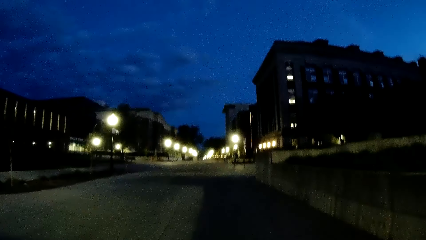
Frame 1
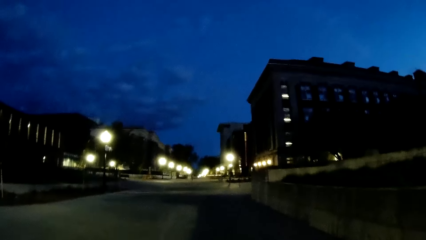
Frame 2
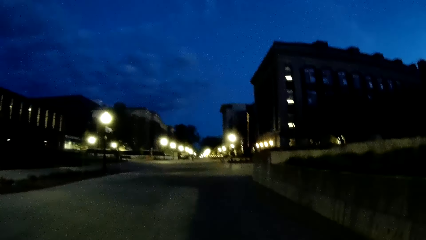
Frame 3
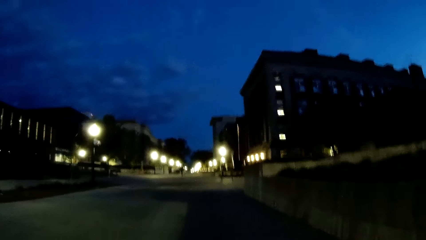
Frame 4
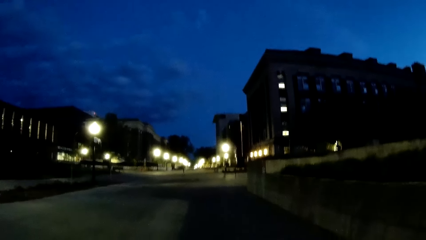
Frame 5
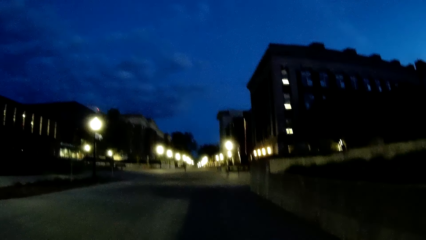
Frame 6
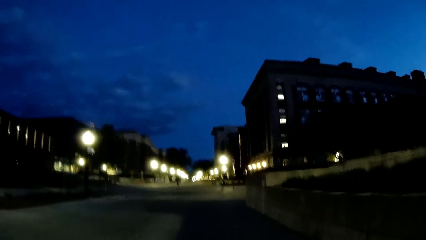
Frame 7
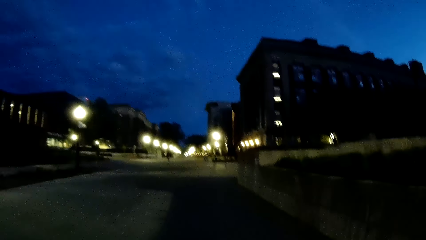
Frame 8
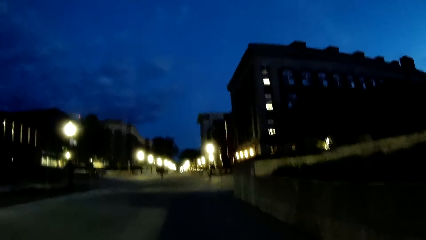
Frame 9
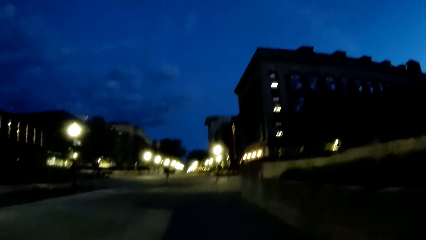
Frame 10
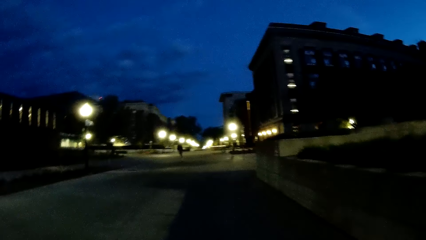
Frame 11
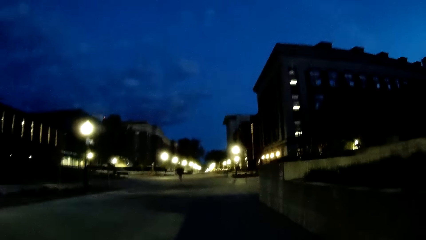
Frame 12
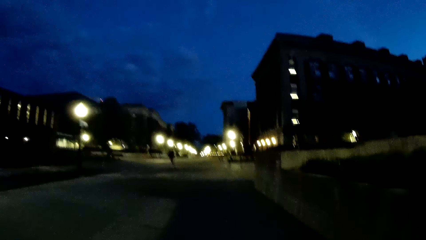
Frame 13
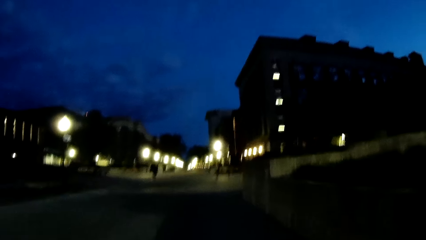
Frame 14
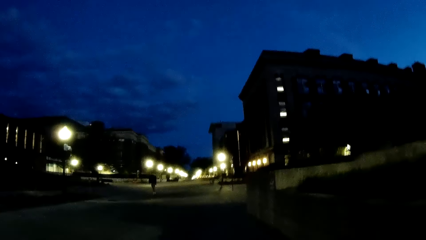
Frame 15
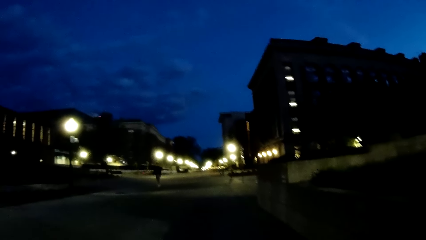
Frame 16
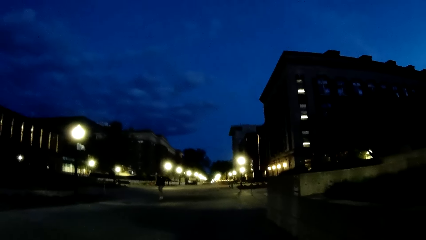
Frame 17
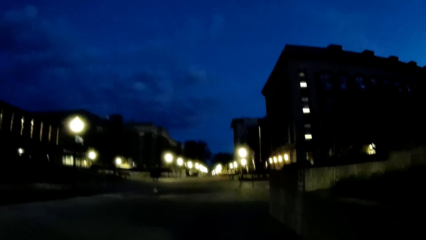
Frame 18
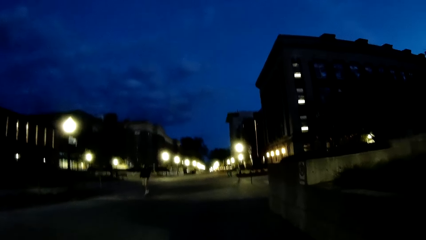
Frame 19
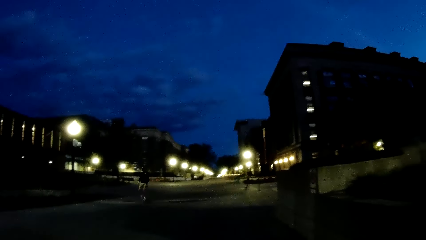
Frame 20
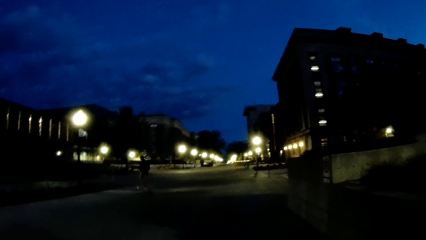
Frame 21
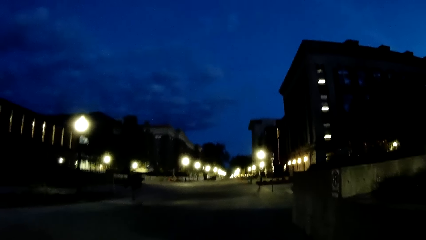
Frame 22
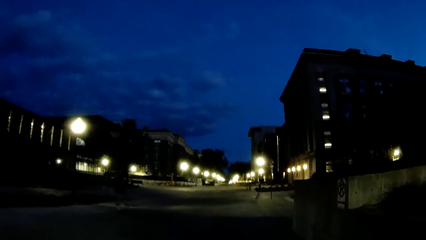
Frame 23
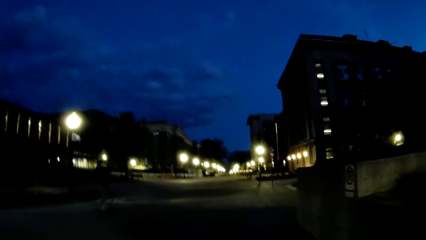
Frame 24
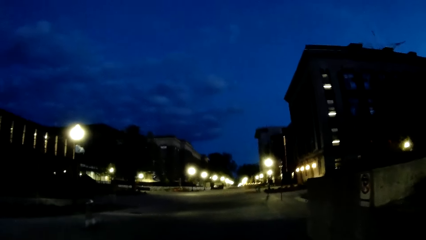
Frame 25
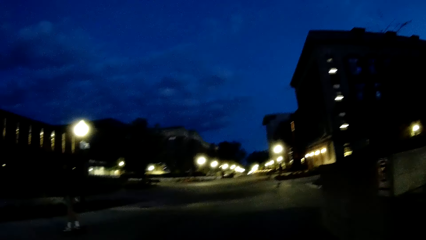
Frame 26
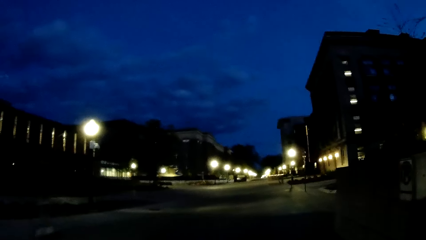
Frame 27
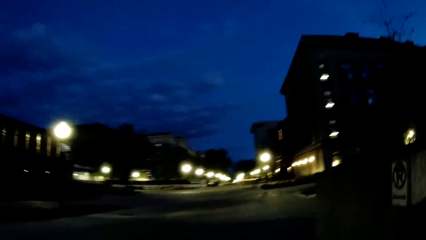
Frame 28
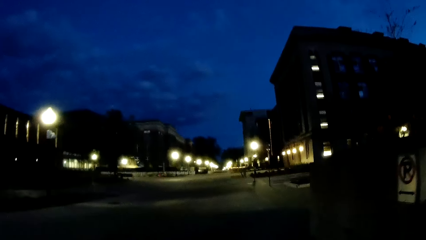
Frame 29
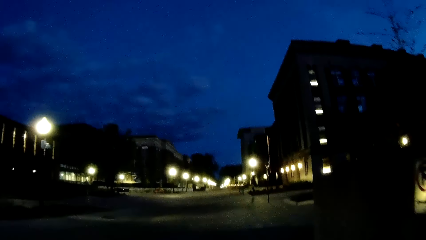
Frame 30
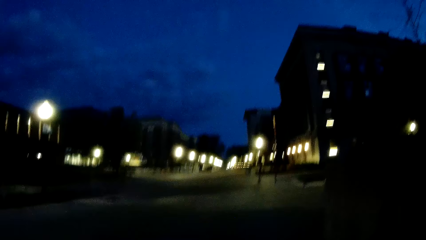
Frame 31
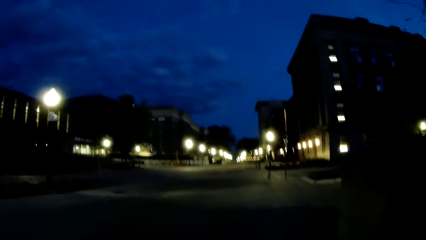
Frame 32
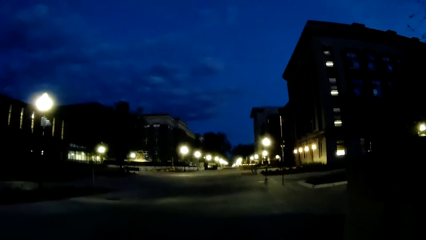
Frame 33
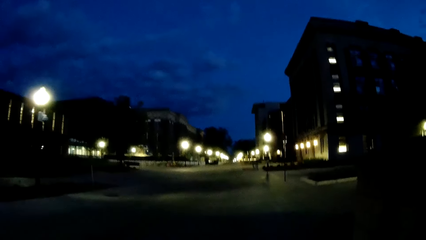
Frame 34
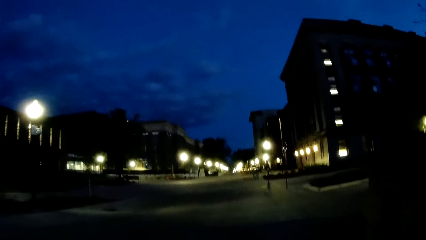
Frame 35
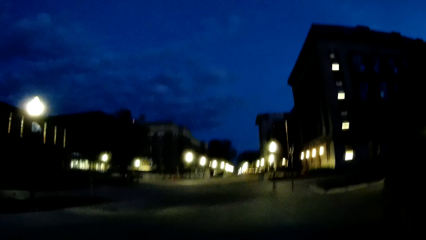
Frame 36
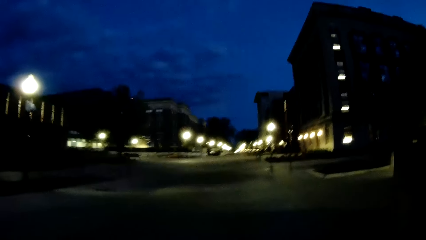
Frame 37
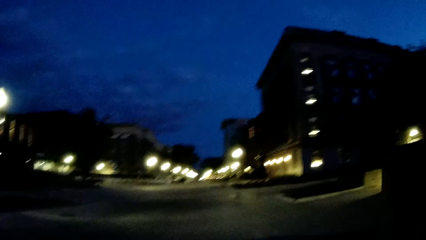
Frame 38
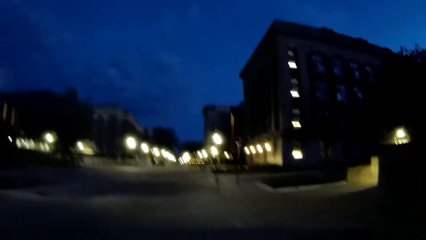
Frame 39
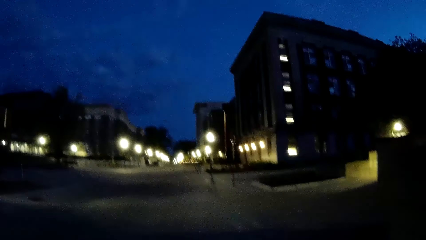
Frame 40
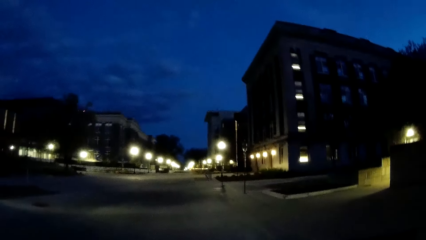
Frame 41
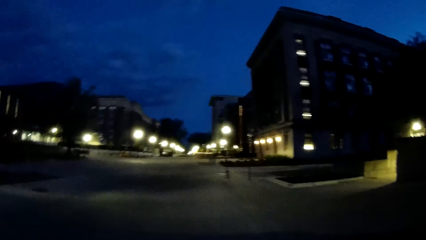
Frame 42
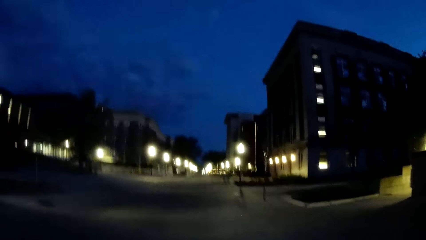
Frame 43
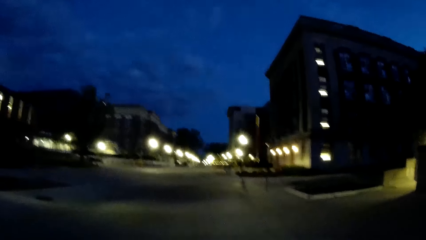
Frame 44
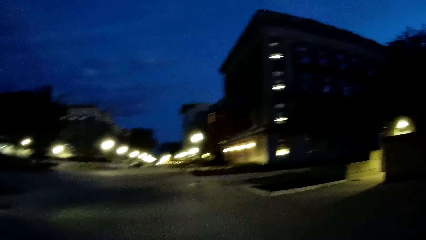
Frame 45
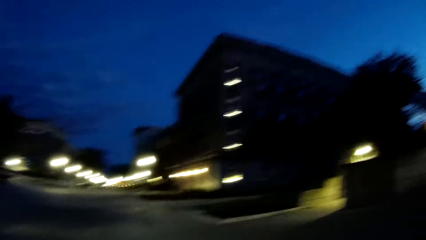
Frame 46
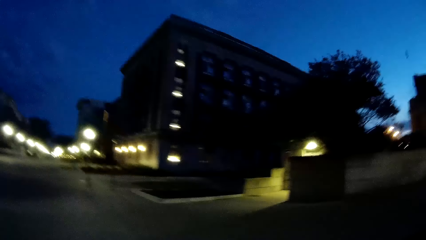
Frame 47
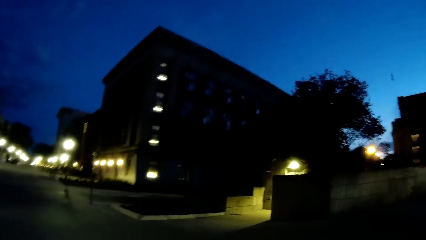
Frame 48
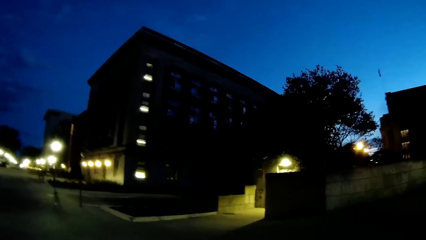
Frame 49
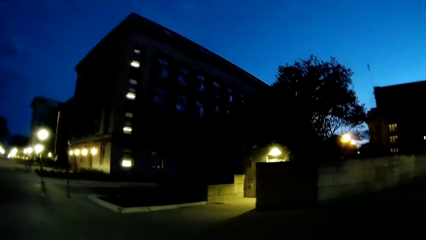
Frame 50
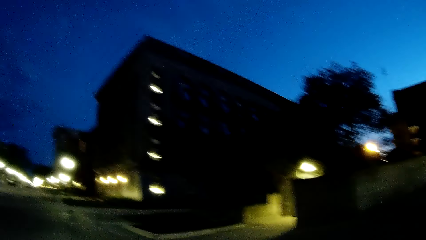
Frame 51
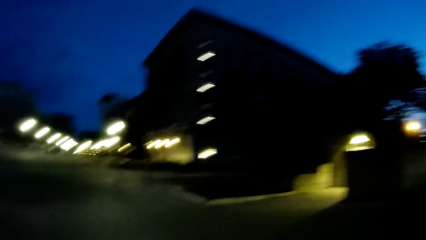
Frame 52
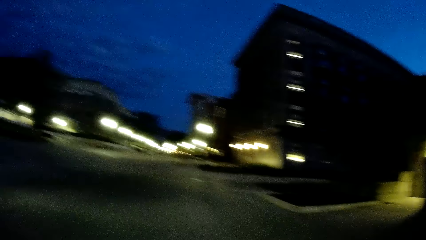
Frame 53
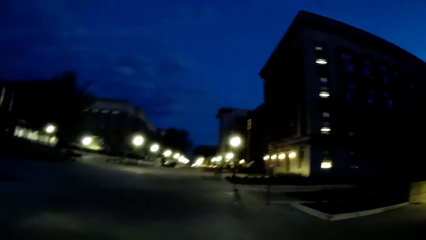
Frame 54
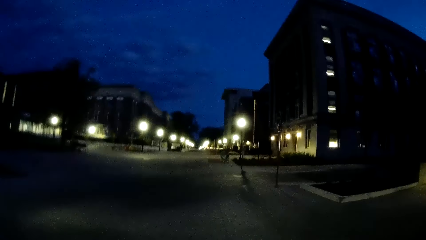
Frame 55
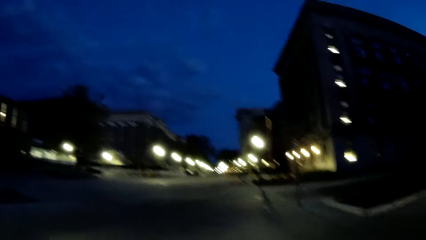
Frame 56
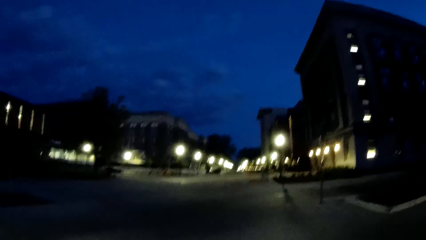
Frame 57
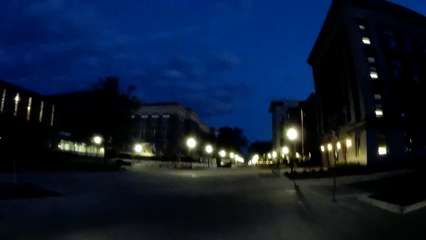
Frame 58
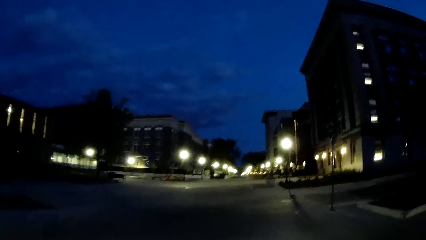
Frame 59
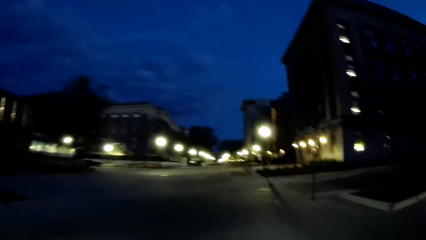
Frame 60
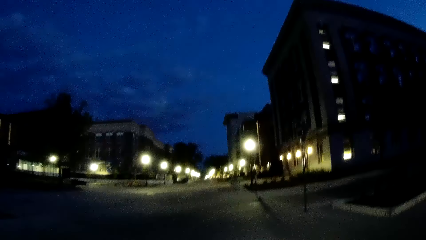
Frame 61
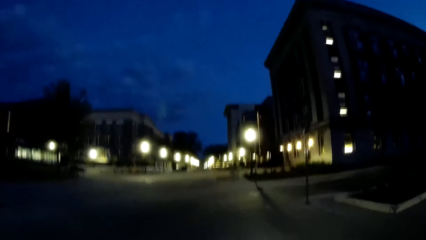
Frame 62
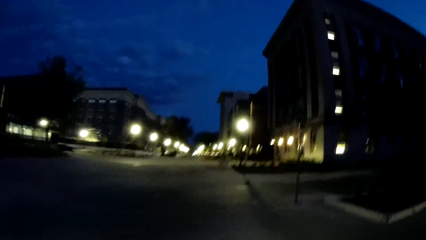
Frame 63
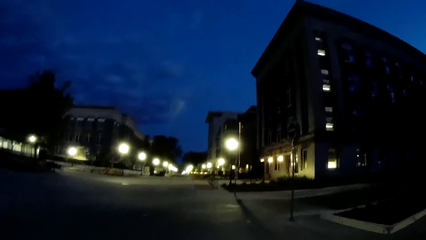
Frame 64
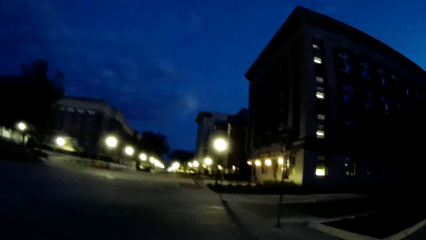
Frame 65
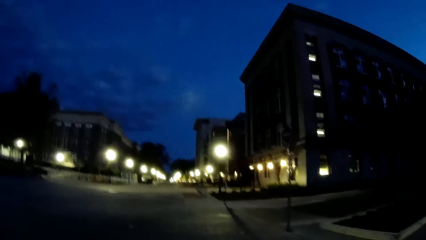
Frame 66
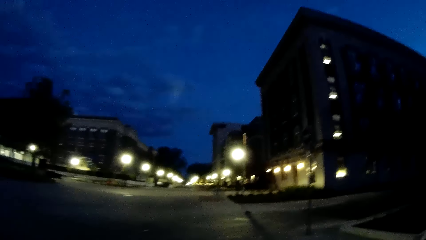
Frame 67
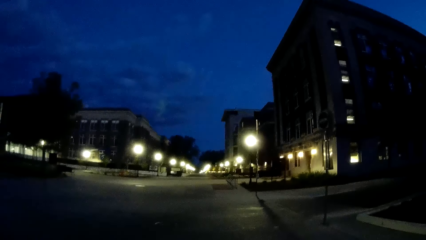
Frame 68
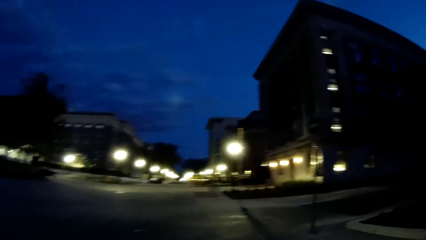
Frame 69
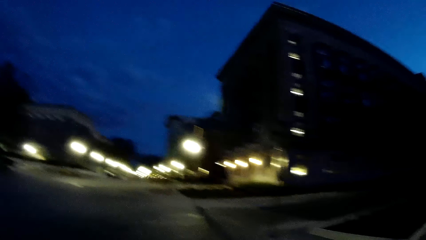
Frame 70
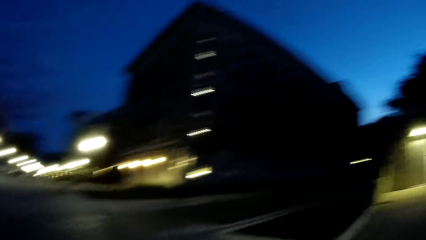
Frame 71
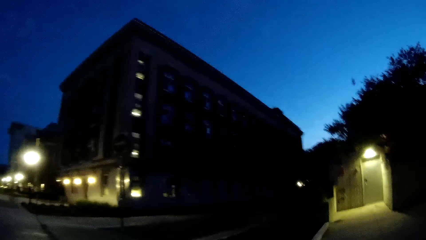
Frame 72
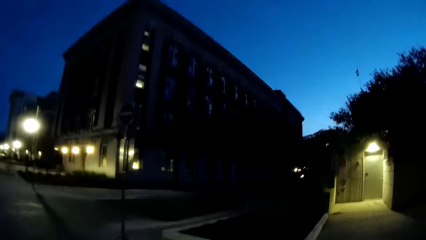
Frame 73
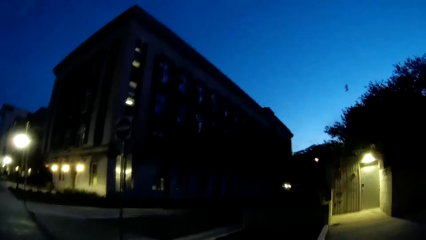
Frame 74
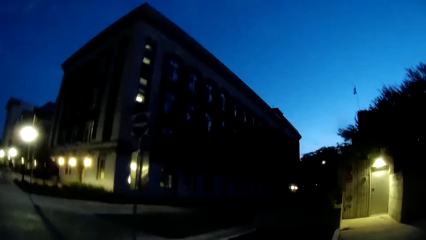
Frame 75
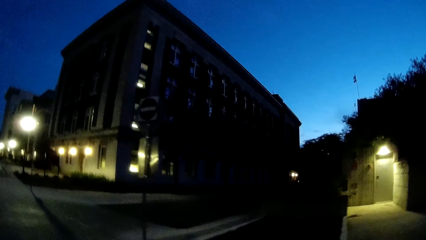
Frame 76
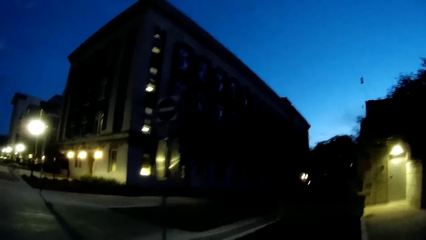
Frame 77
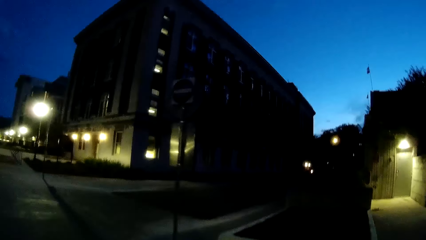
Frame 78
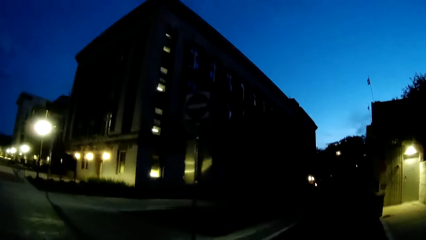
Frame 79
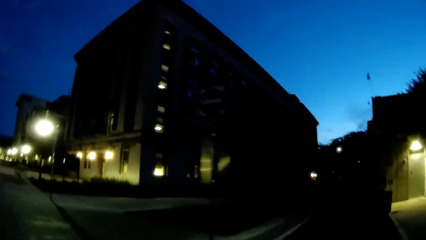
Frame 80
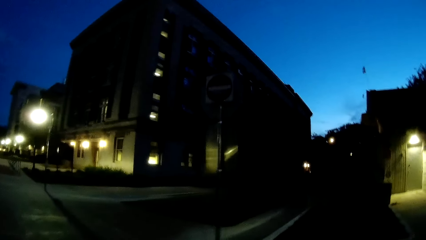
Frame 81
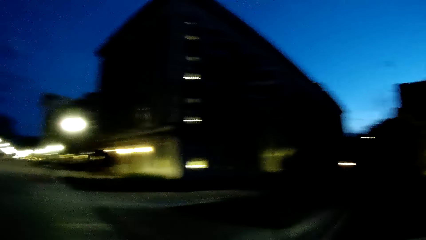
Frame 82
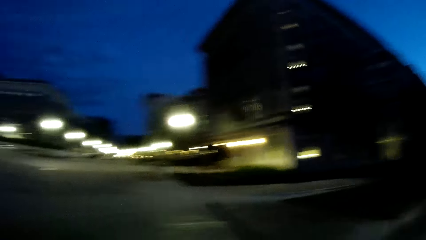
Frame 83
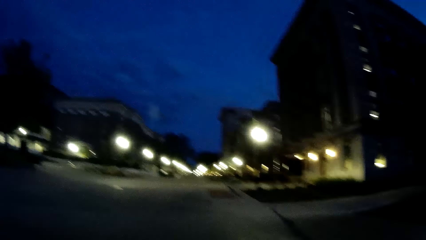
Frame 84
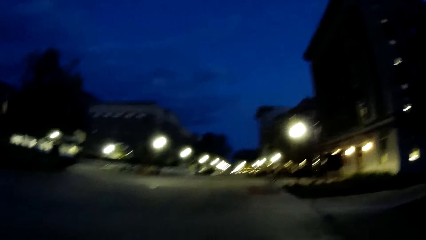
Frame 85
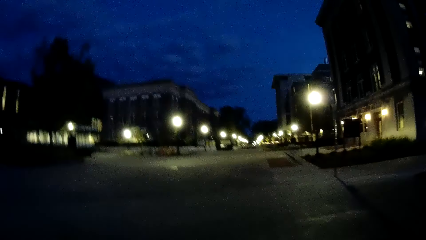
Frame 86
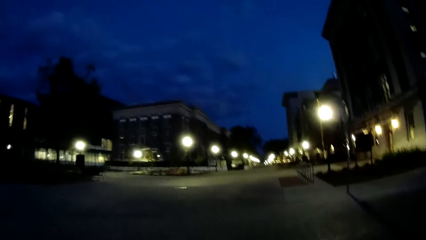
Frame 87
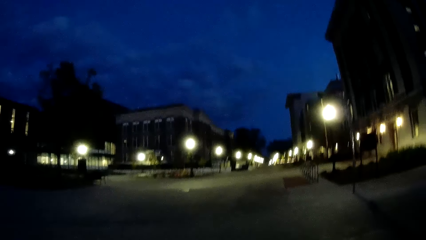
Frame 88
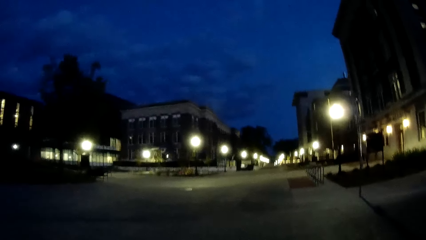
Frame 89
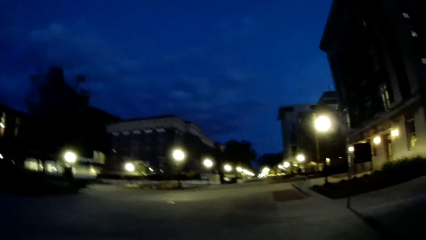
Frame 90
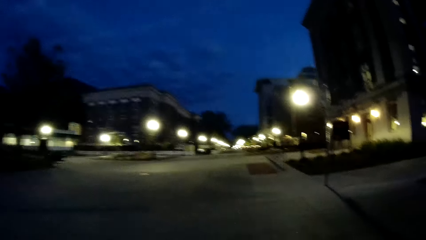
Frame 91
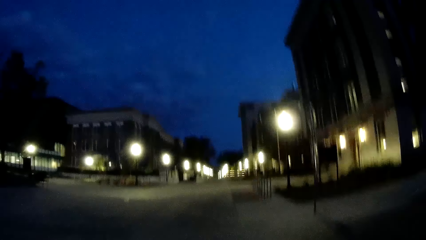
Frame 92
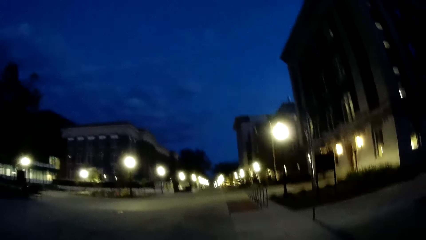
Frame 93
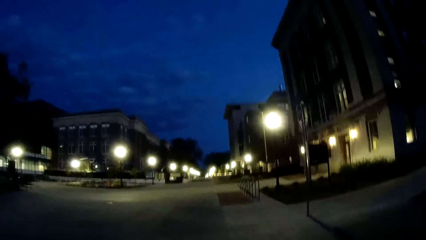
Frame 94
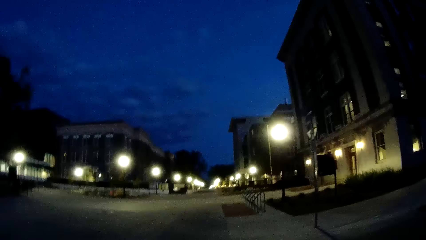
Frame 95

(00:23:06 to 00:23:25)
A skater skates past the camera wearer. The camera wearer looks at a street to her left.
